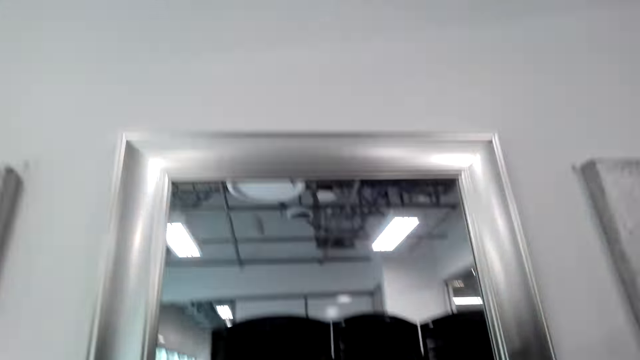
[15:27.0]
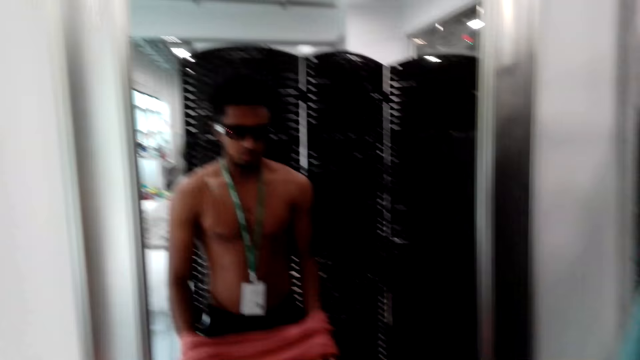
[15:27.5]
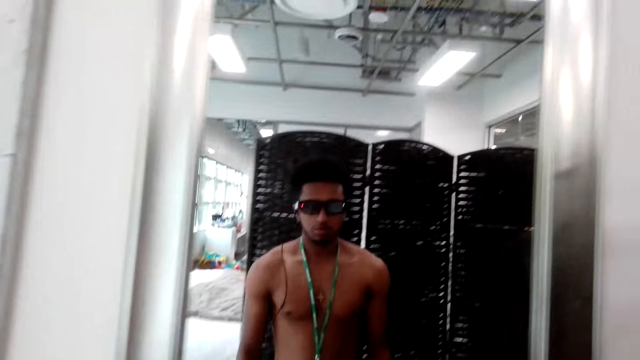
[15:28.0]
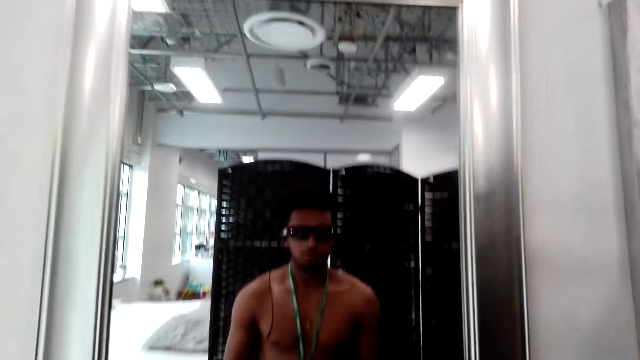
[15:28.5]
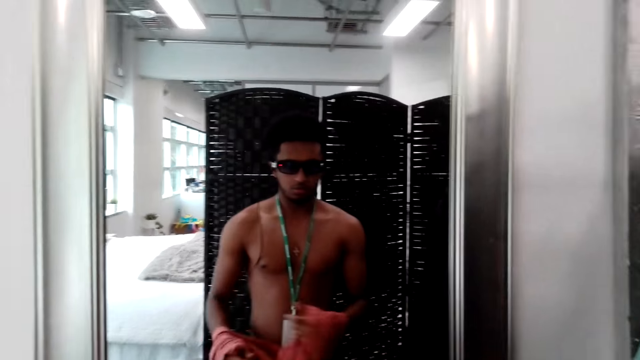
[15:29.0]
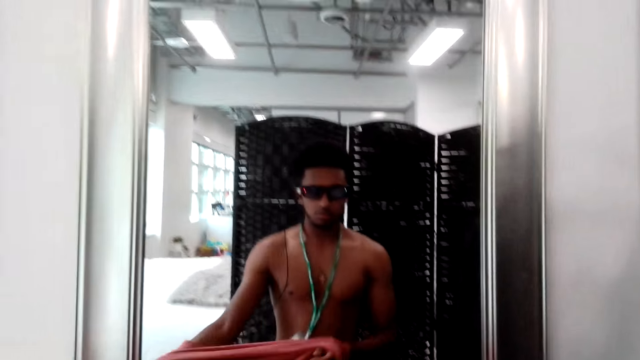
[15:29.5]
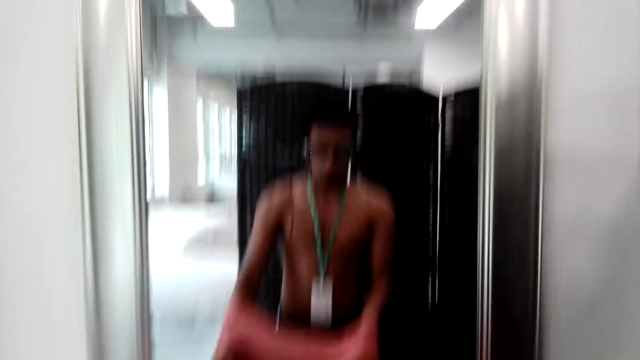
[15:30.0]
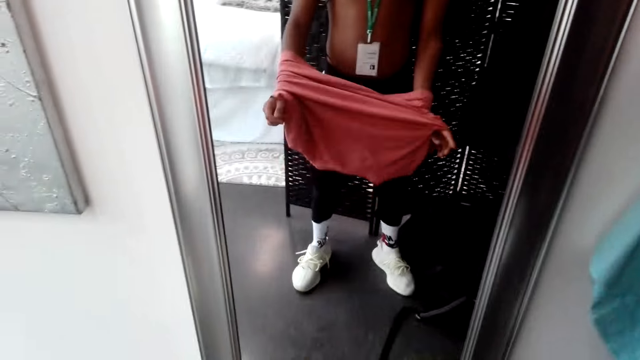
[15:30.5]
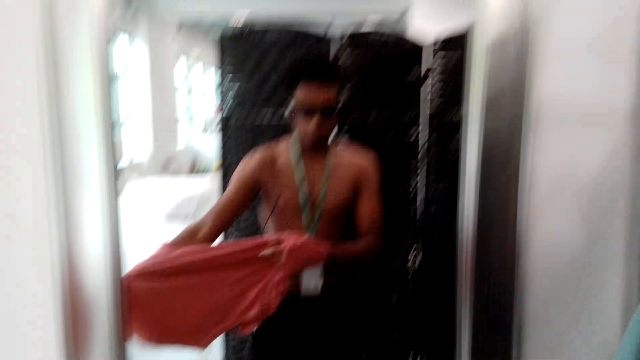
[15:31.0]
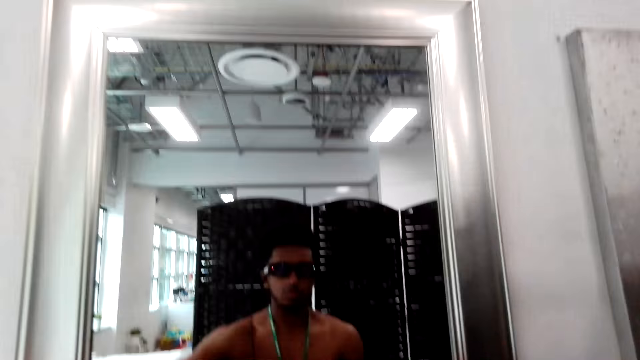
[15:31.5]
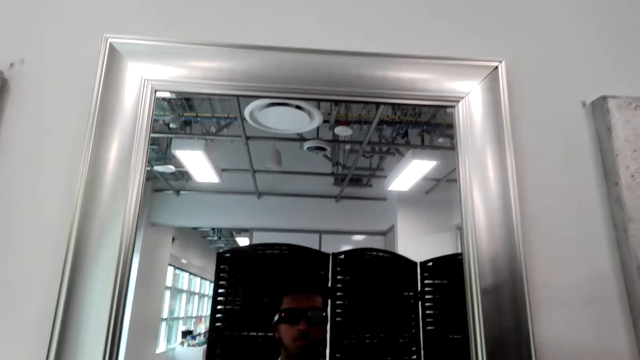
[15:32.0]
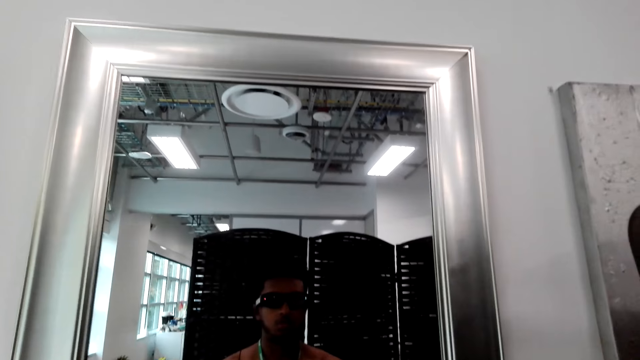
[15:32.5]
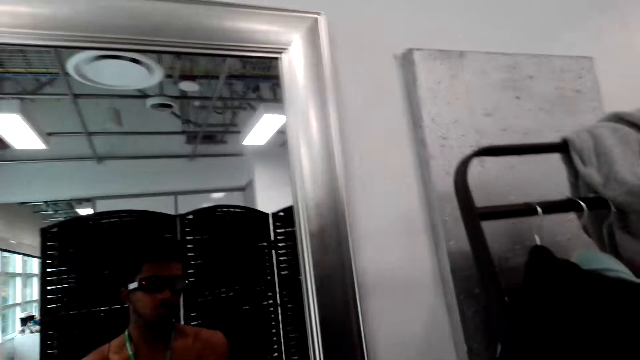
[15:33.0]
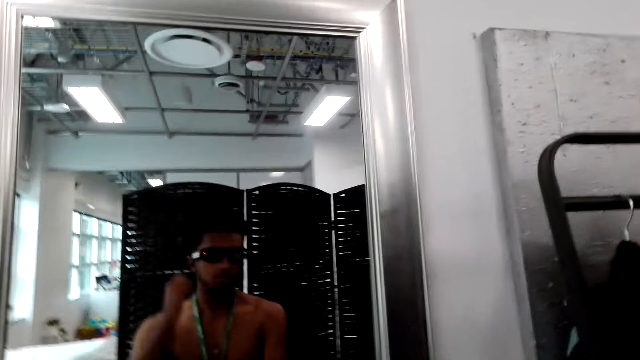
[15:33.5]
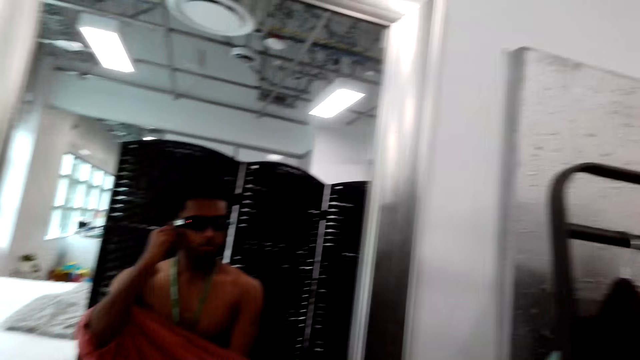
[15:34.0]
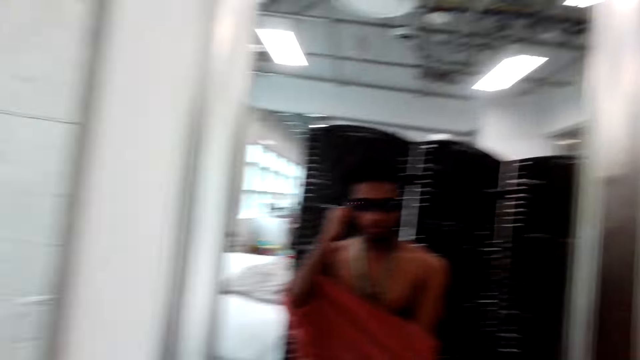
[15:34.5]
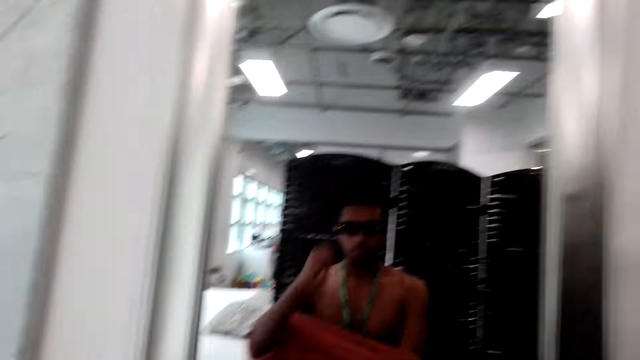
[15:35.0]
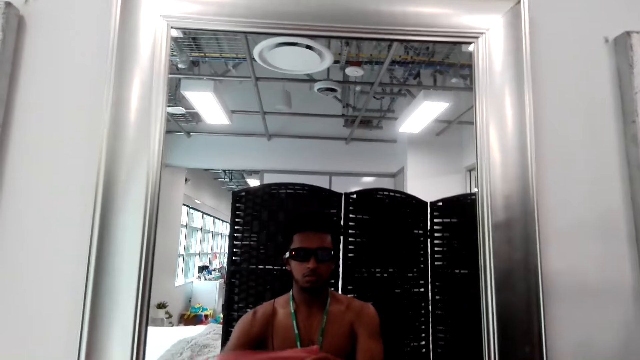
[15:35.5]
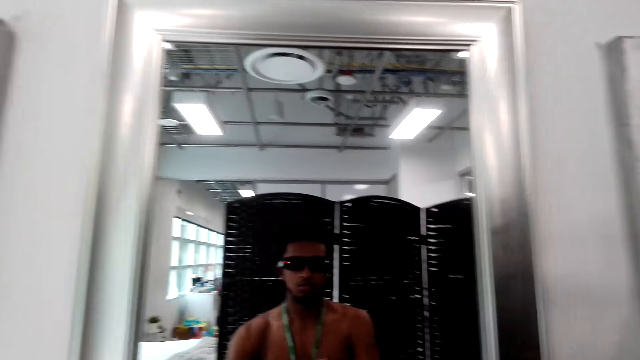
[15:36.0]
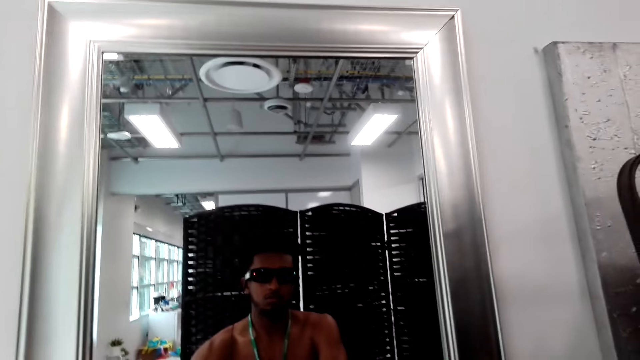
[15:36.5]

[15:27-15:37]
The camera wearer looks in the mirror. They adjust the earphone. They adjust the camera.

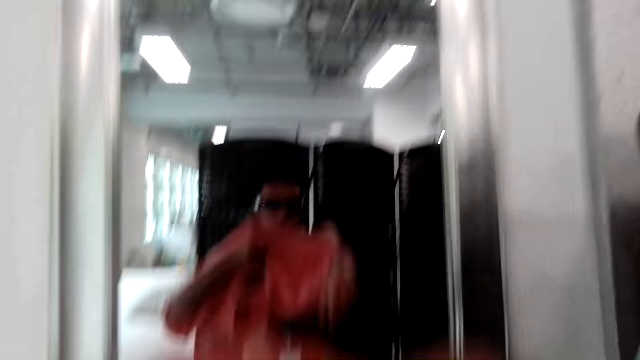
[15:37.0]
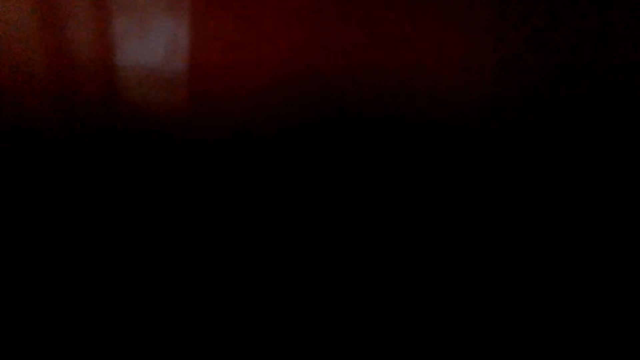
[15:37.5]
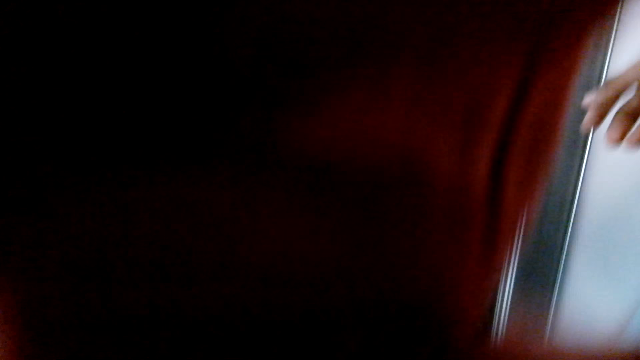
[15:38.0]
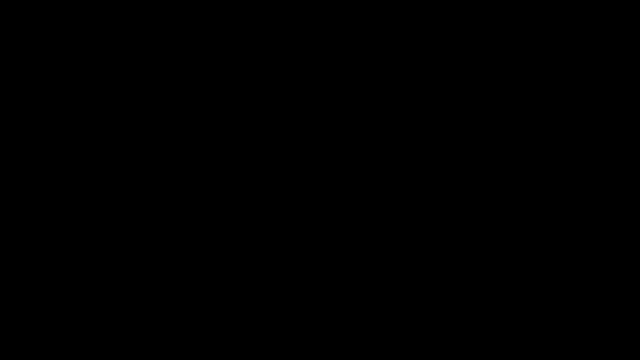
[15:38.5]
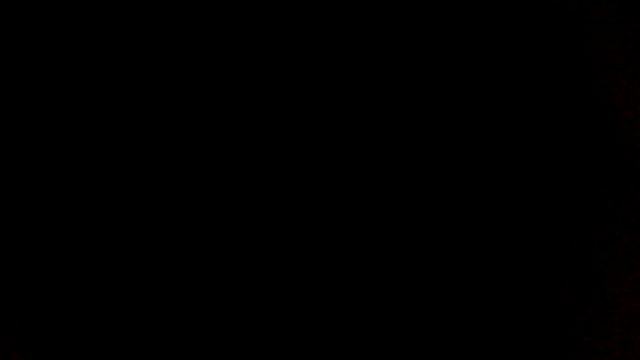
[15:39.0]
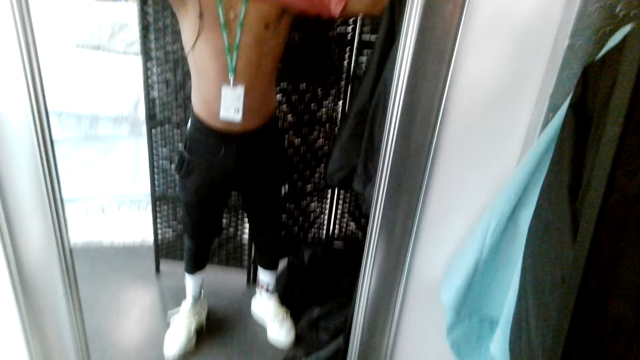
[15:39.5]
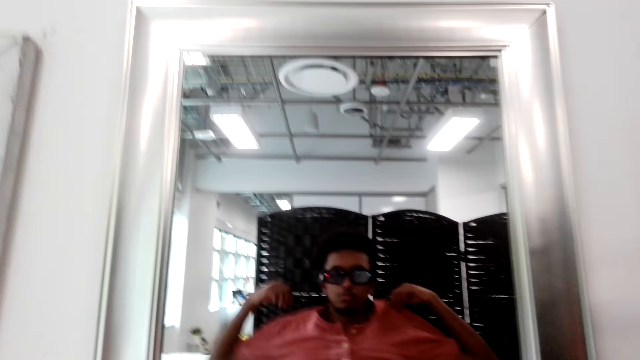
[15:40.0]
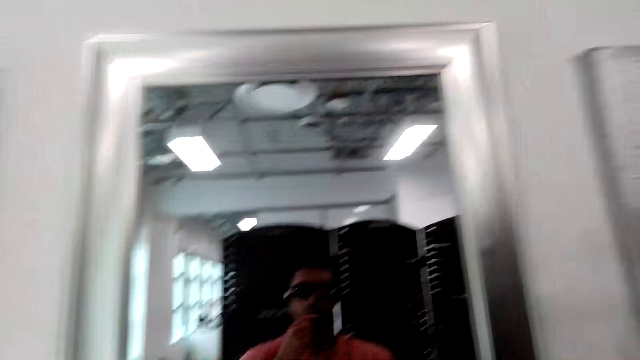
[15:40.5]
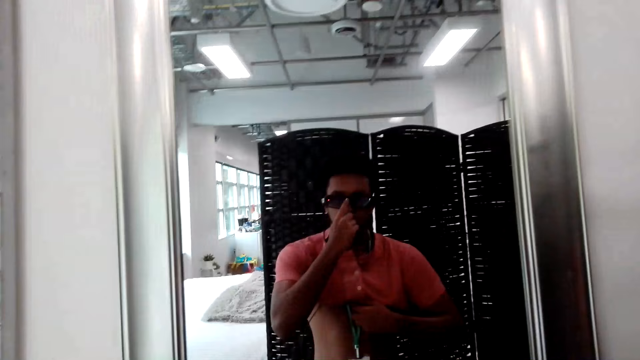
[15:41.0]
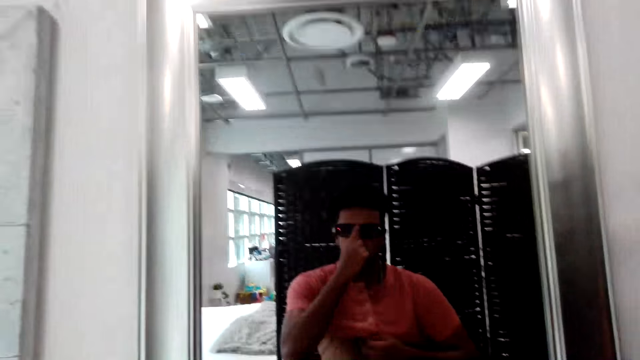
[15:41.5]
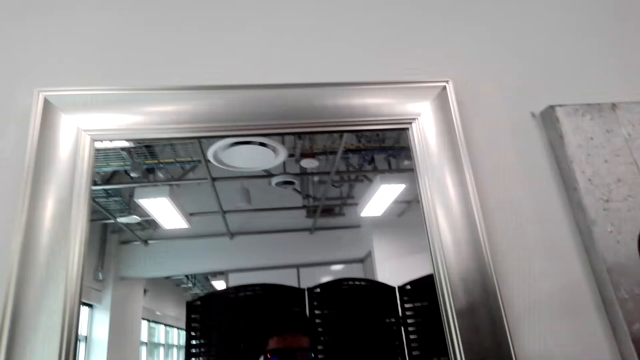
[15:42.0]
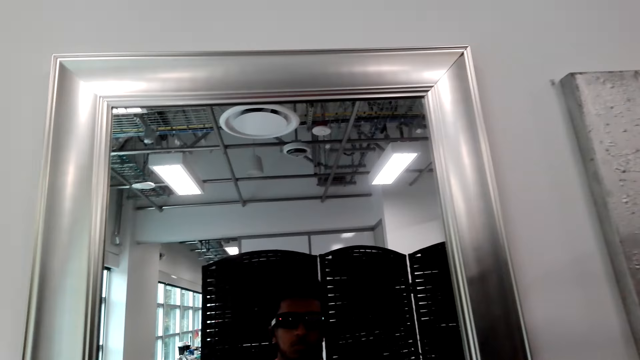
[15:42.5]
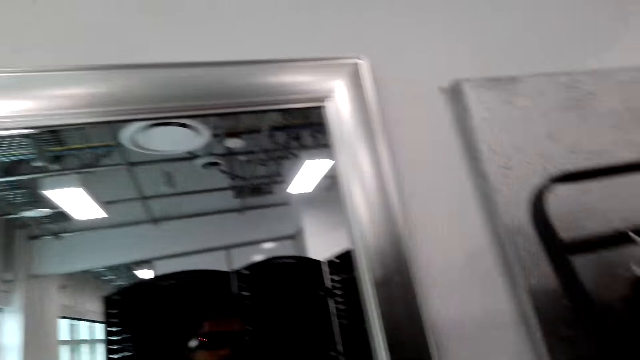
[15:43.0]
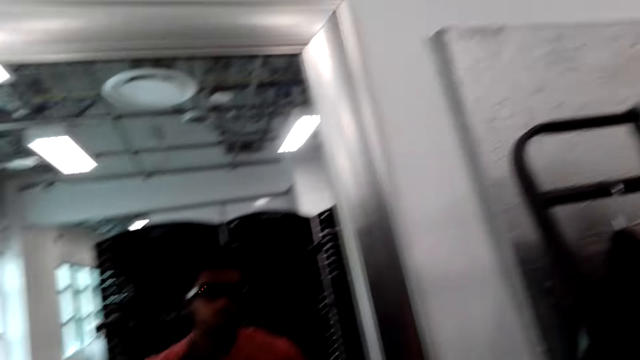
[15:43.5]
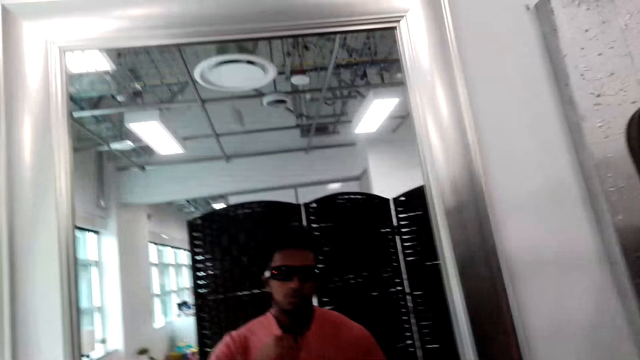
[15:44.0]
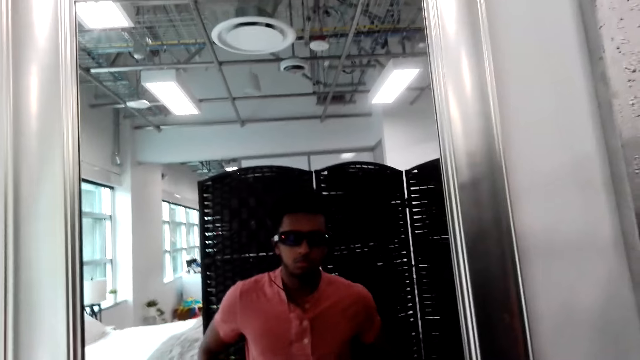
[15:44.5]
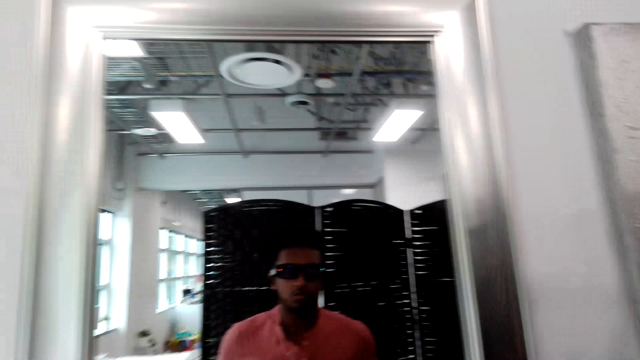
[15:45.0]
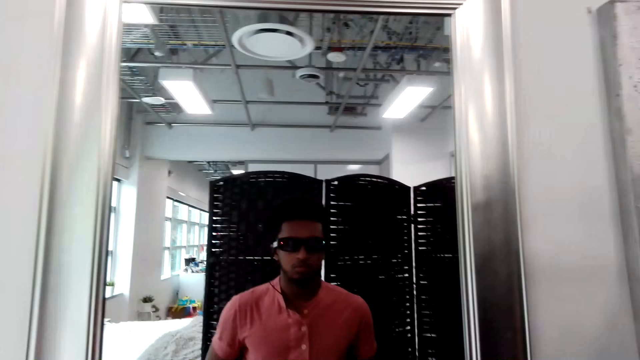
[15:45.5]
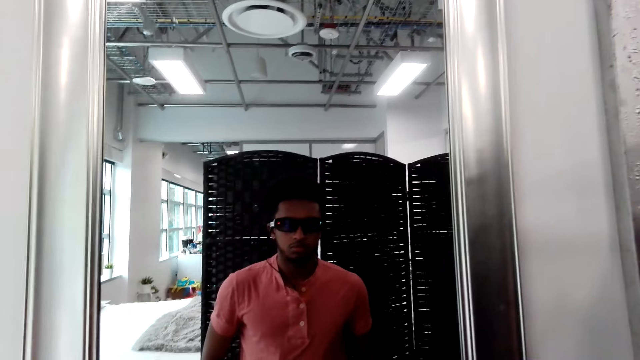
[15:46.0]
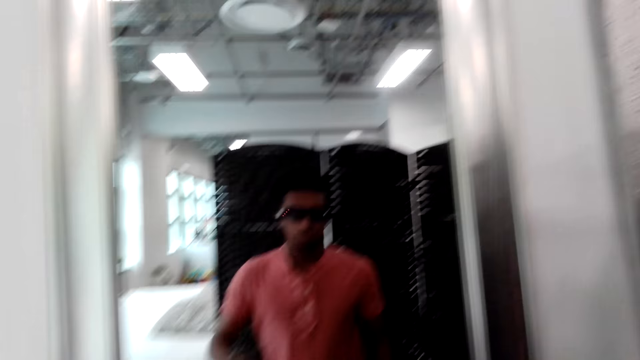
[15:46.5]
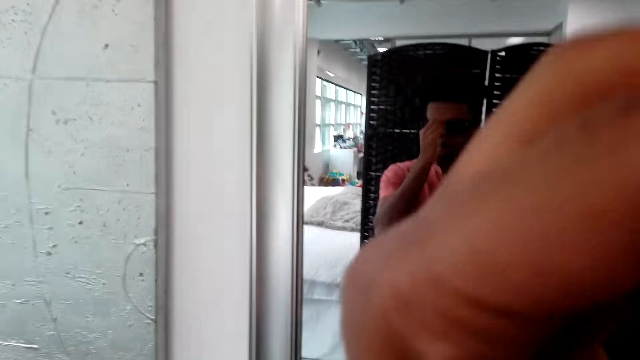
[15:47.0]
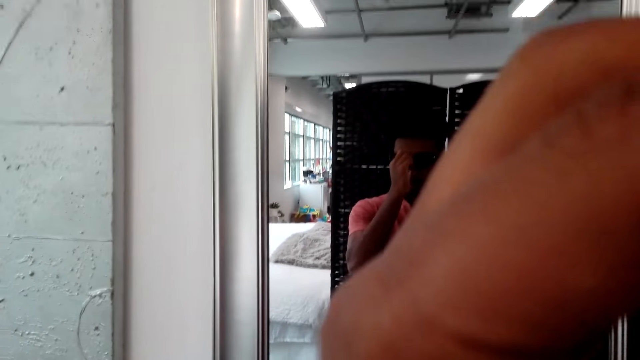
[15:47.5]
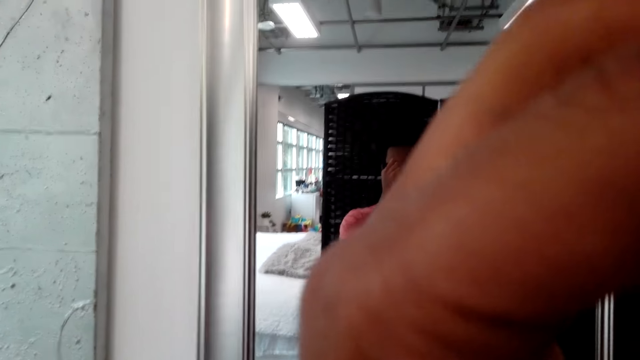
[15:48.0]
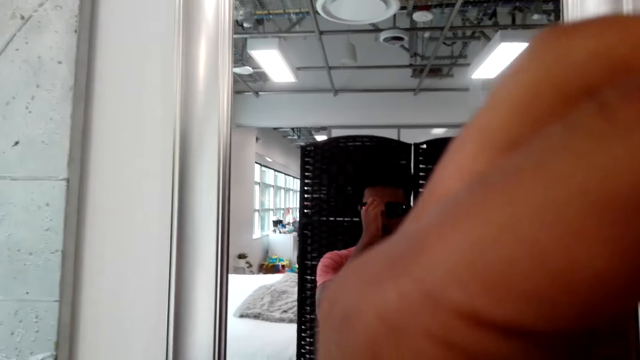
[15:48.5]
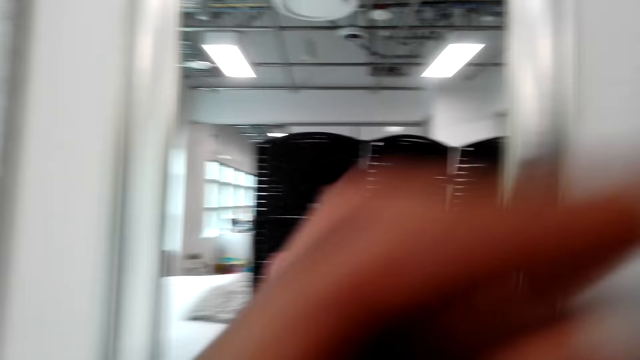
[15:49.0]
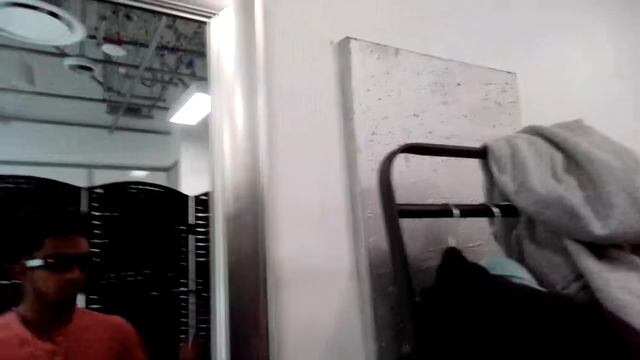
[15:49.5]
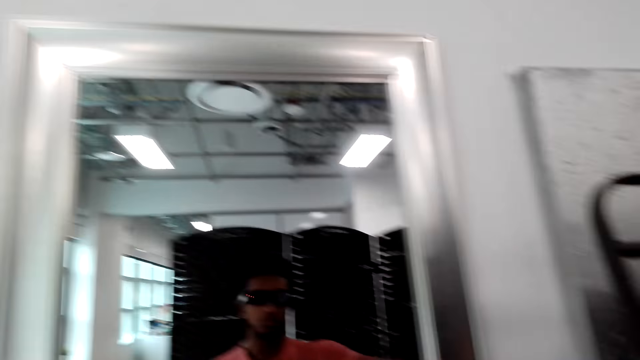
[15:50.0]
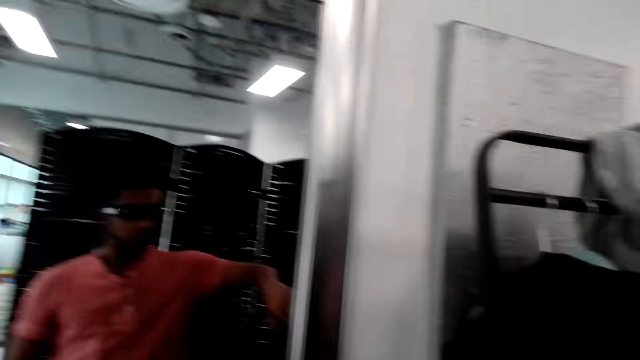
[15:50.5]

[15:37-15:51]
The camera wearer puts on the shirt. He looks in the mirror. He adjusts the eye glasses. He stretches his shirt. He adjusts the eye glasses. He looks at clothes on the hanging closet.
